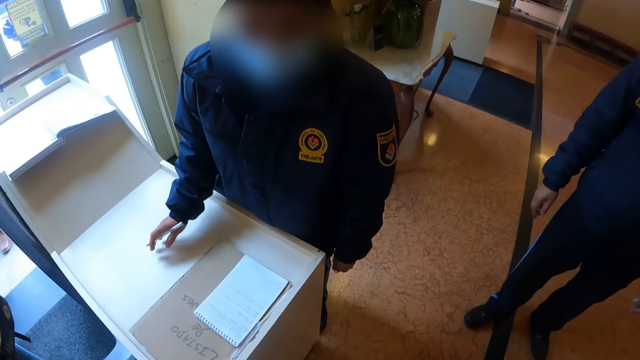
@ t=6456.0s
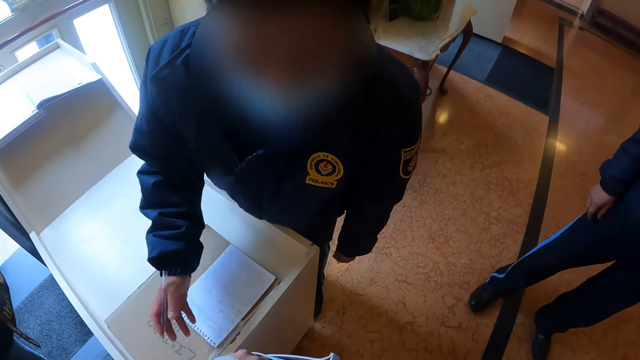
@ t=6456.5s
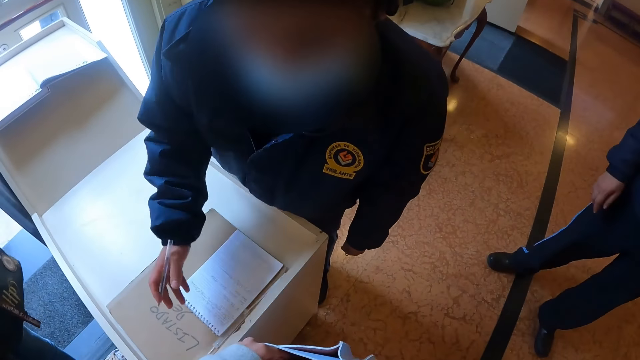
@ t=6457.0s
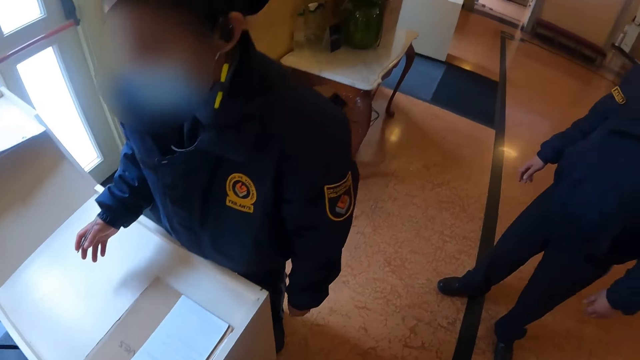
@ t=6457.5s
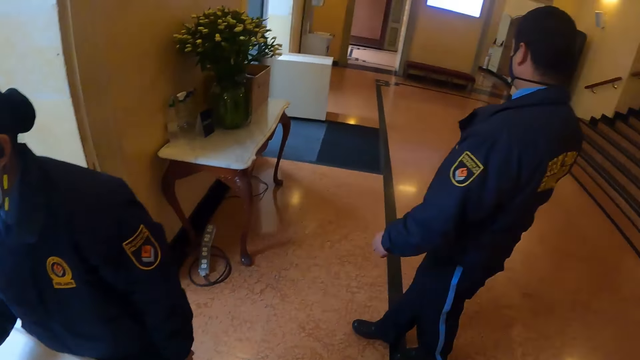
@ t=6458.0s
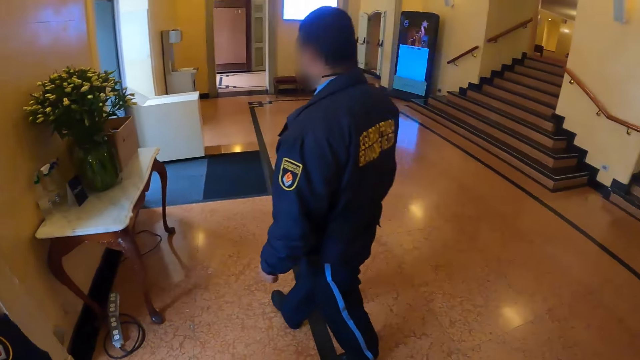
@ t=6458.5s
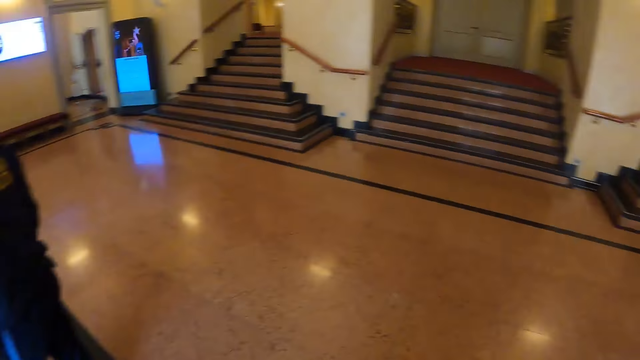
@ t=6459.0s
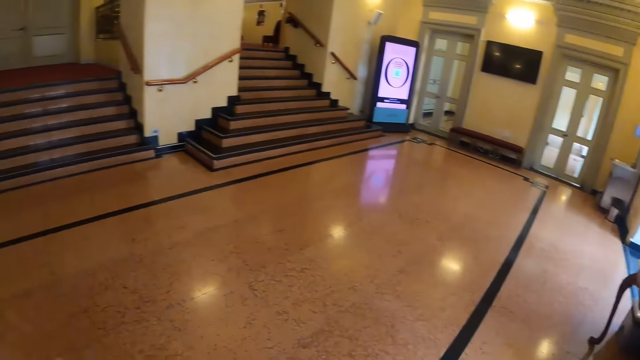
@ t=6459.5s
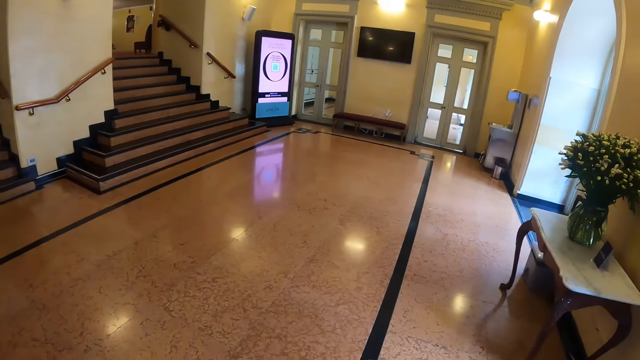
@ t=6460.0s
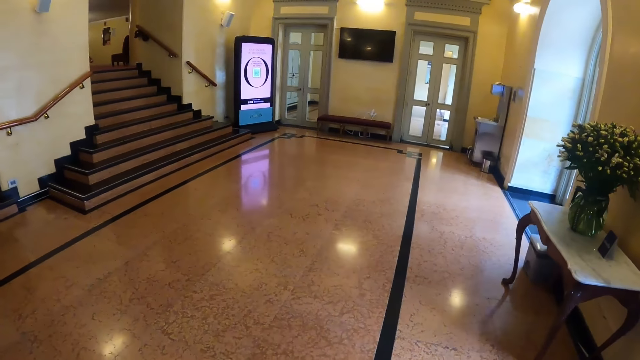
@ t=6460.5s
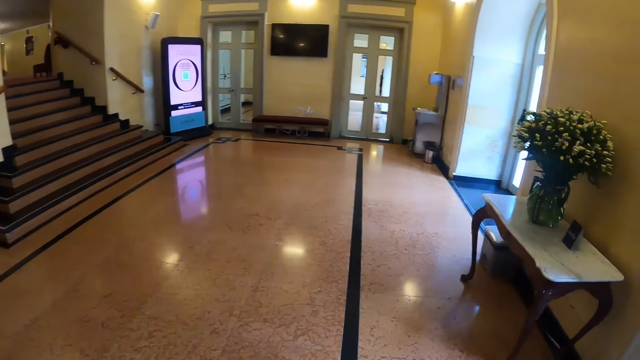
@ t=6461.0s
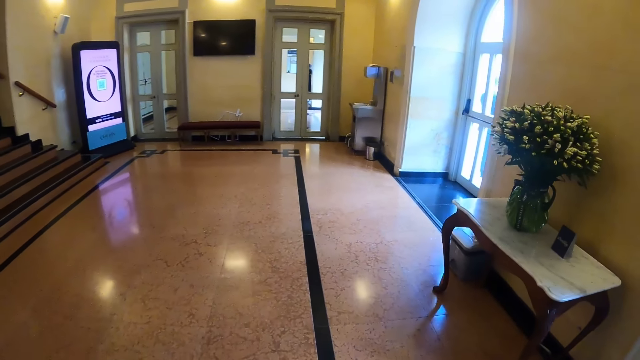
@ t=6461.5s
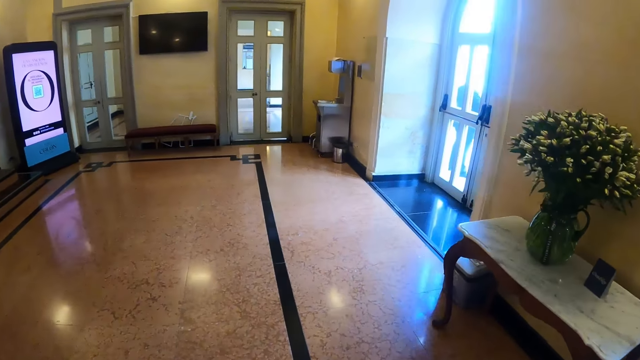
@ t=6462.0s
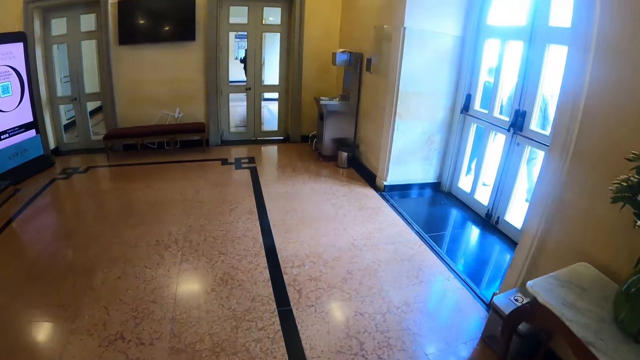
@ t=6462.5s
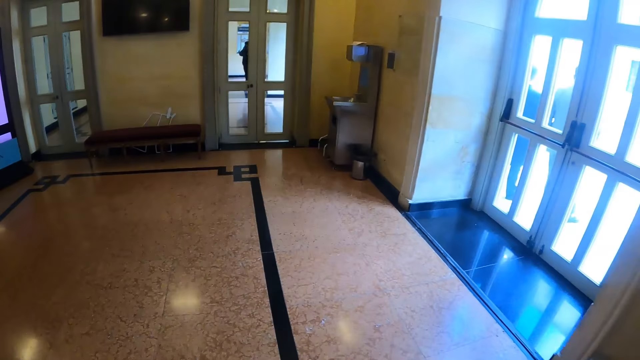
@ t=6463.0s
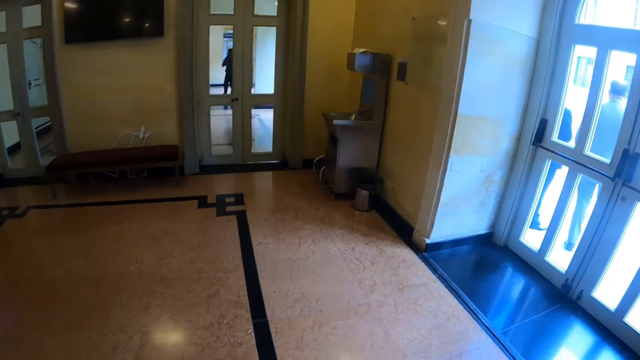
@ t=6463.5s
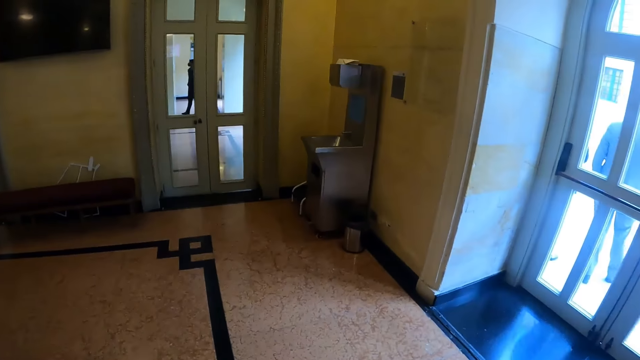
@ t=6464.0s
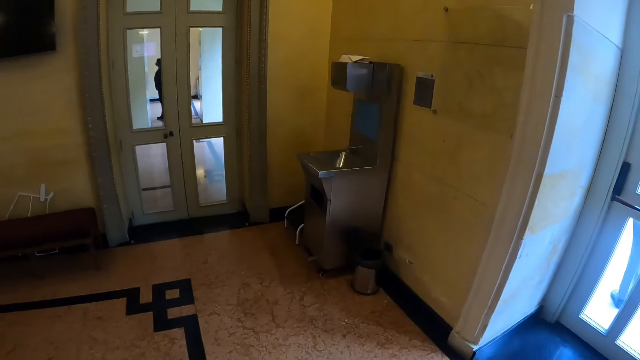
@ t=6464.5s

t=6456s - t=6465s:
The camera wearer stands at the reception area. A woman moves the right hand. The camera wearer turns around. They move around. They walk in the room.

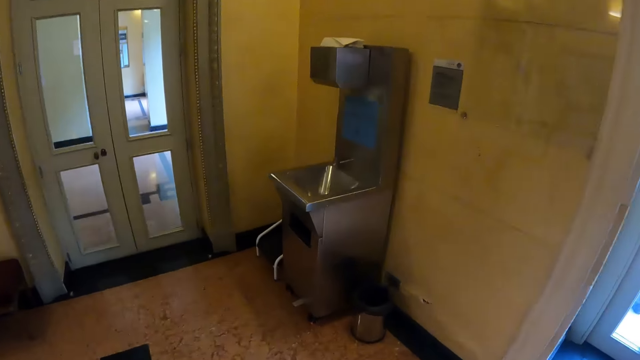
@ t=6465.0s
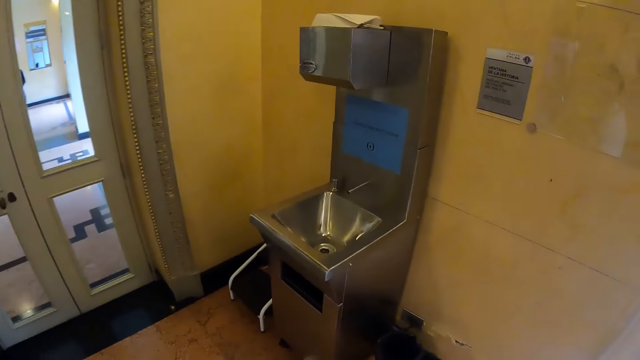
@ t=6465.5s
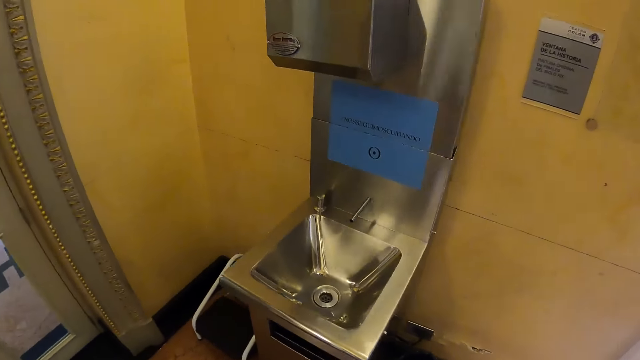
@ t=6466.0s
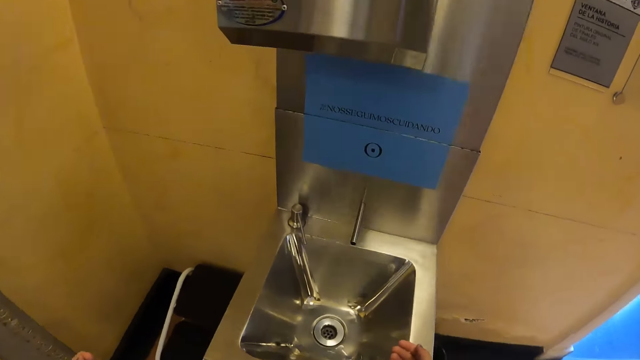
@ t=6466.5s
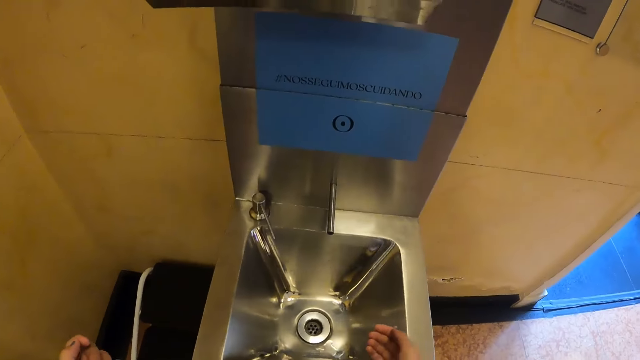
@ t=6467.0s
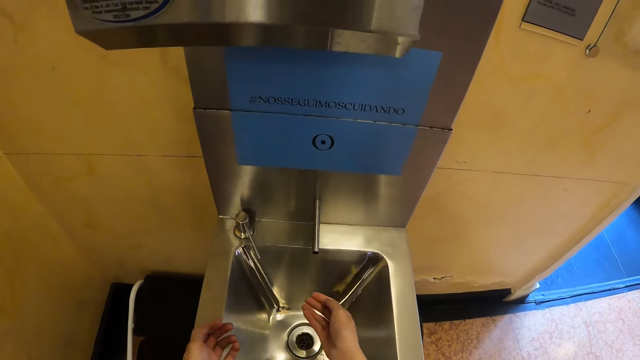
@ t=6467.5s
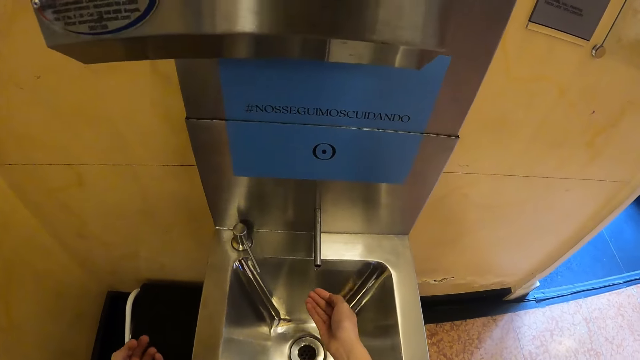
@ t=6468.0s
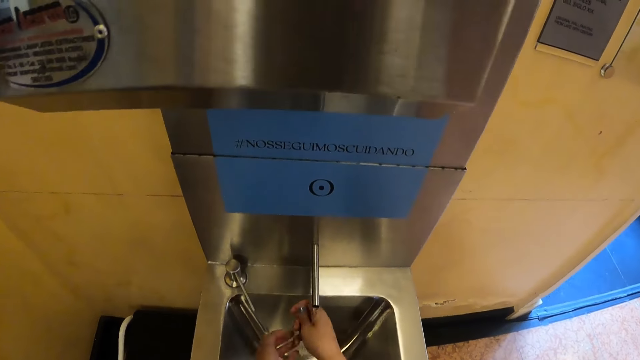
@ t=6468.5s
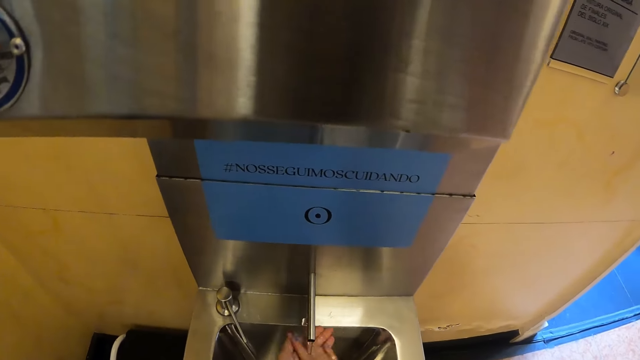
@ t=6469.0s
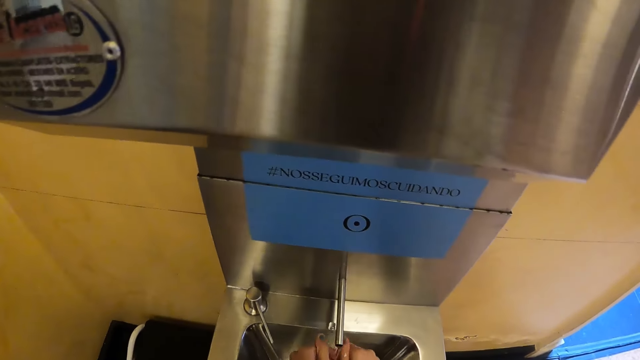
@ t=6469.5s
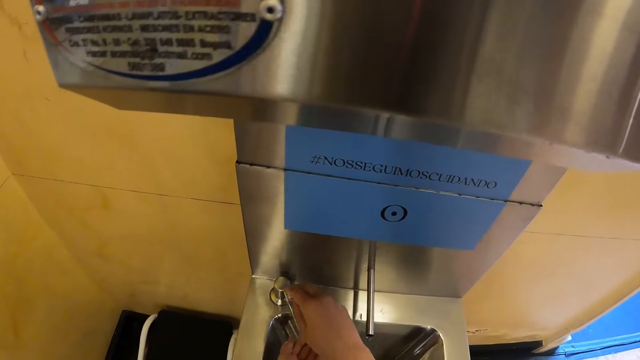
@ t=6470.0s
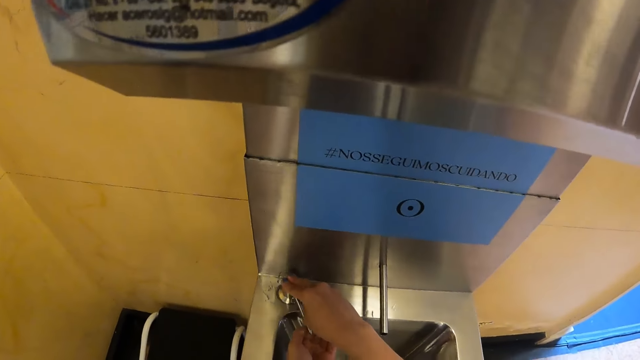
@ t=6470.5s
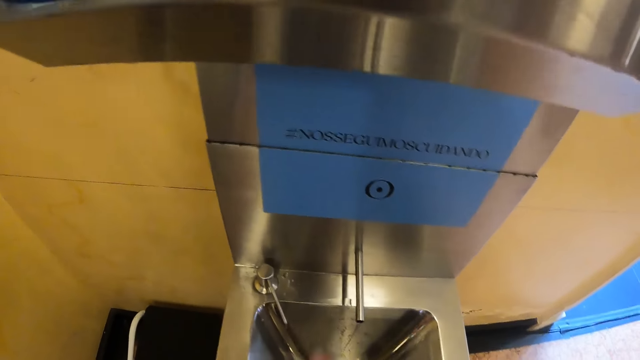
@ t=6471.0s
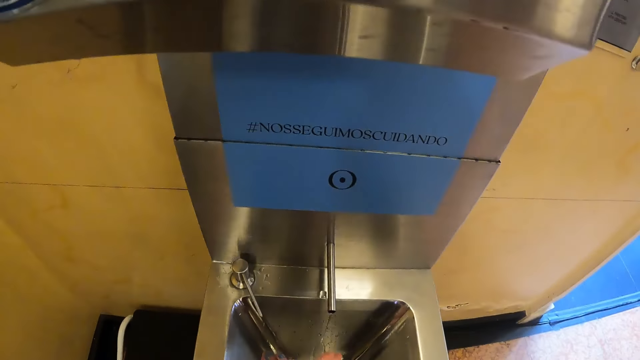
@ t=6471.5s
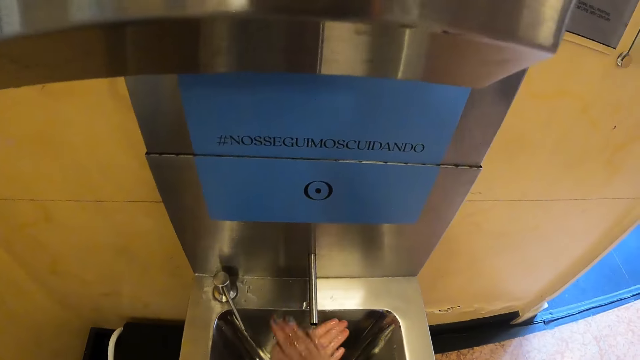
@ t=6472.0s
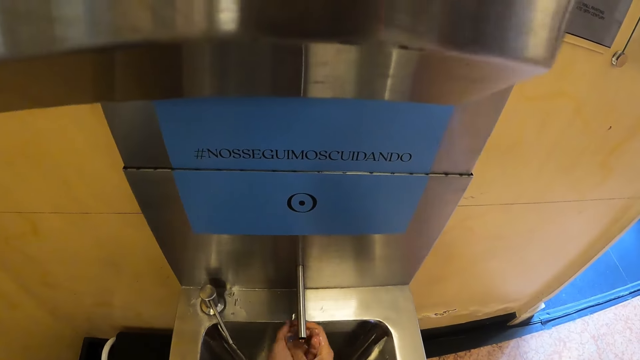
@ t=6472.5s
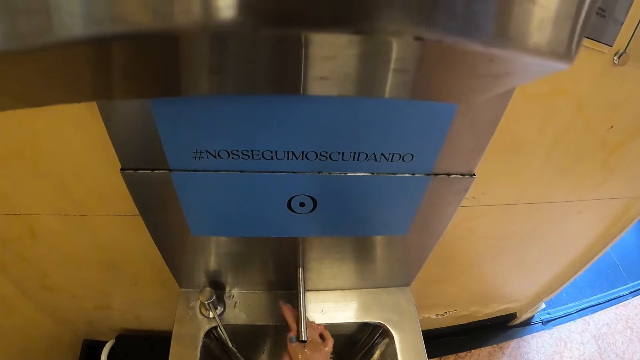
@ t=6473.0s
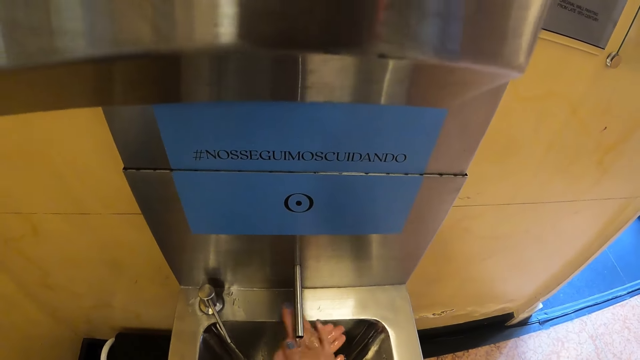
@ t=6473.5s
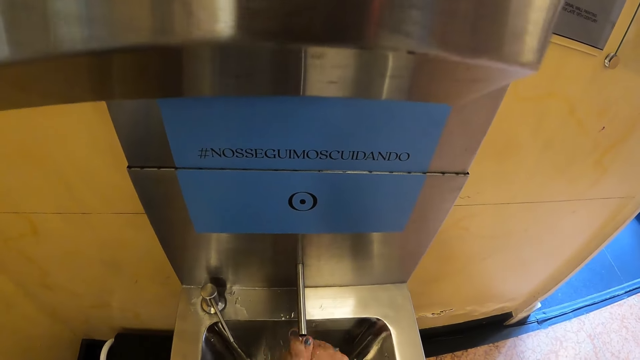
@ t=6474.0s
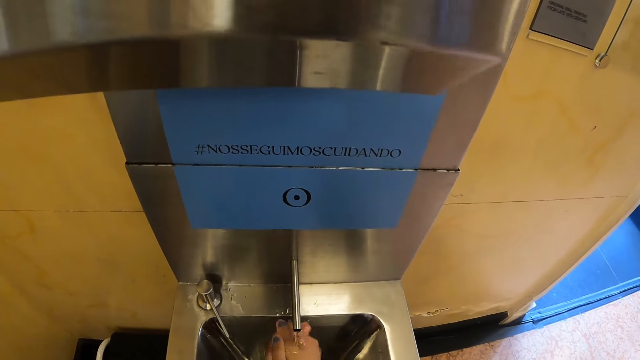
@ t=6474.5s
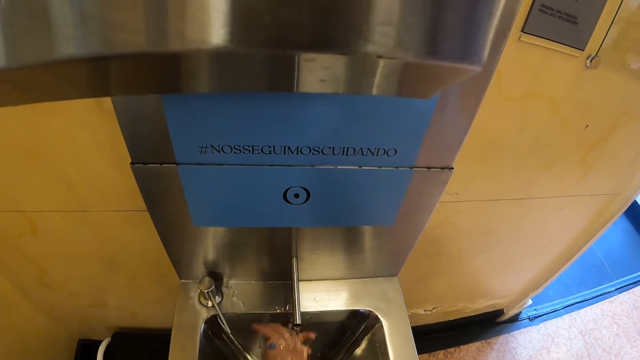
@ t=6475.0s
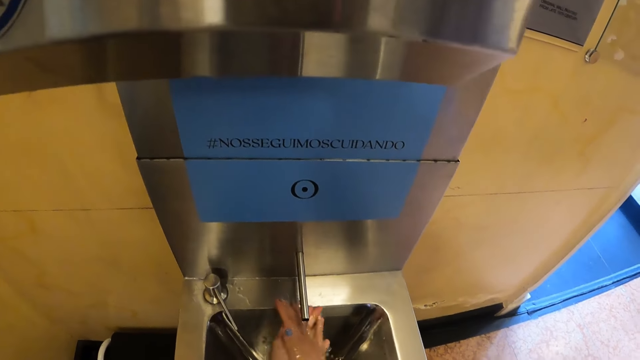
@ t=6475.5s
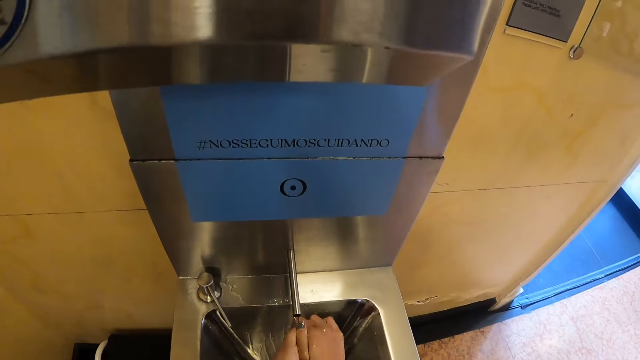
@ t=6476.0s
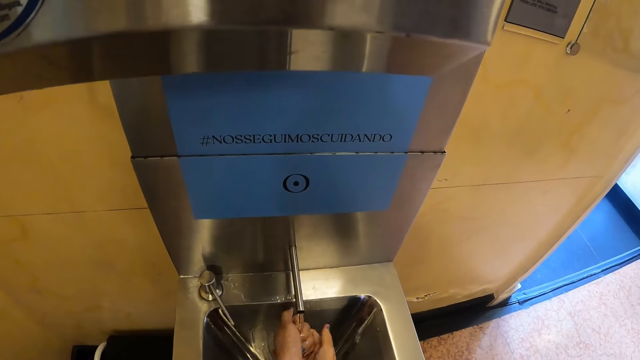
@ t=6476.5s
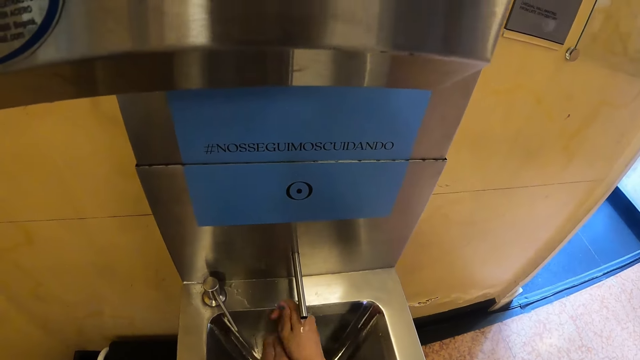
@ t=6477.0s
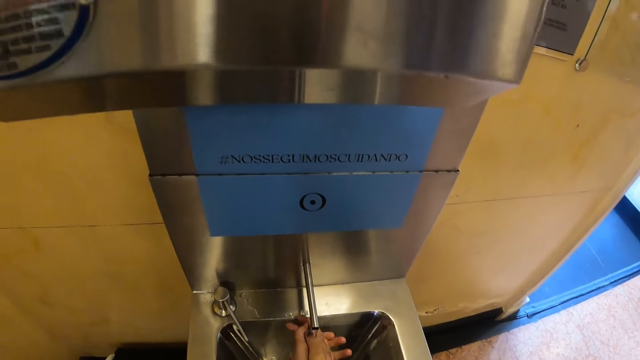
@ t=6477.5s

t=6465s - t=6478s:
The camera wearer stands at the sink. They wash hands at the sink. They adjust the faucet. They turn off the tap. They rub hands together. They rinse hands on the tap.
